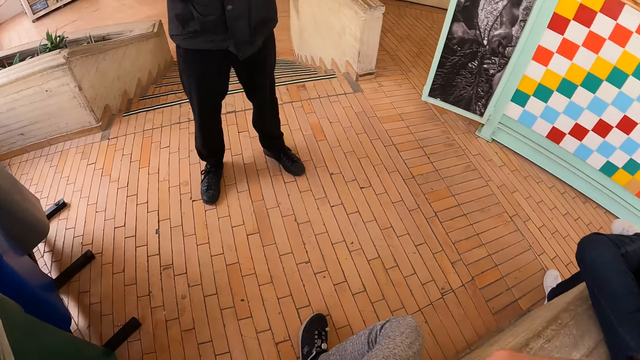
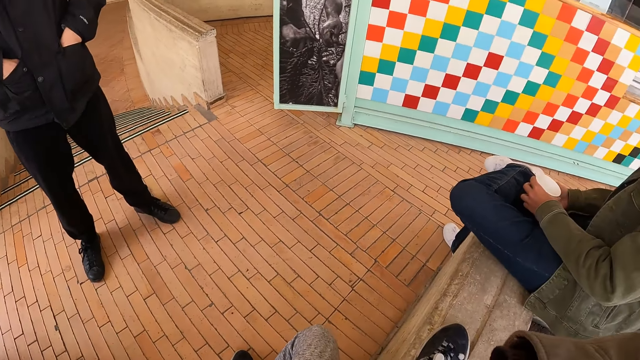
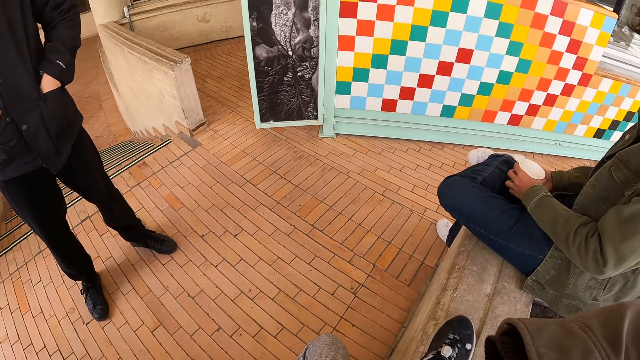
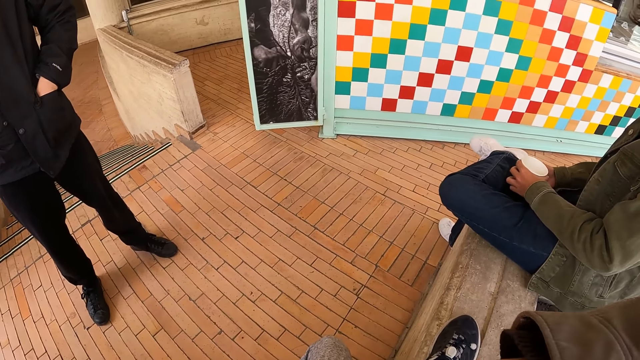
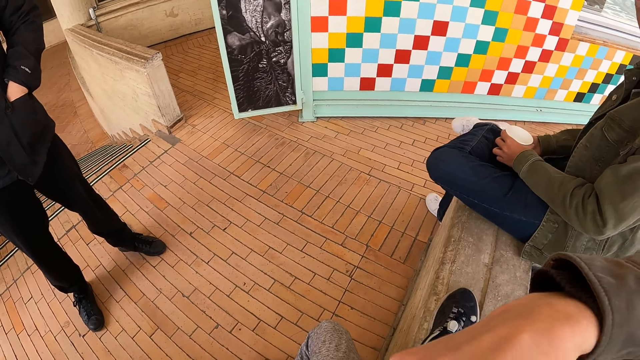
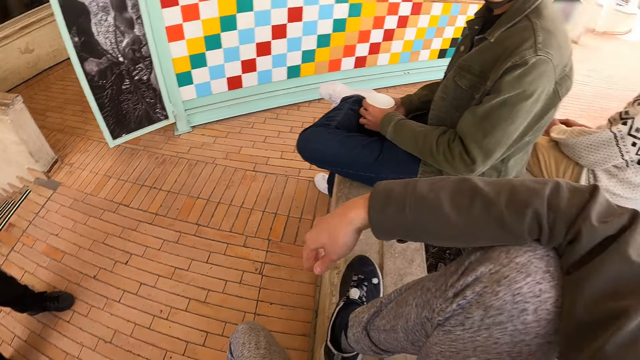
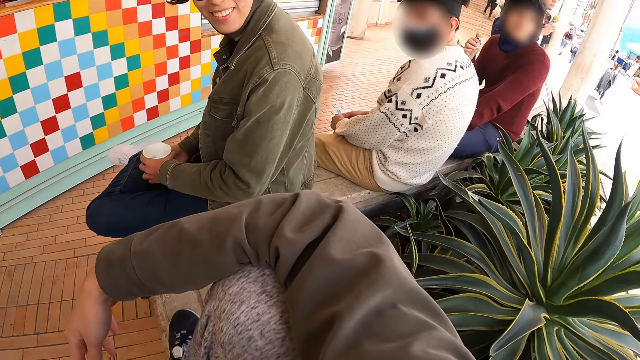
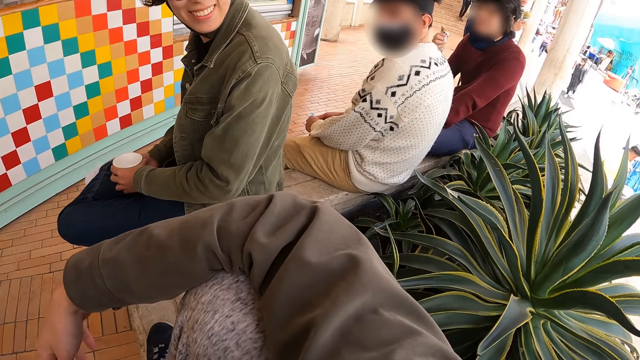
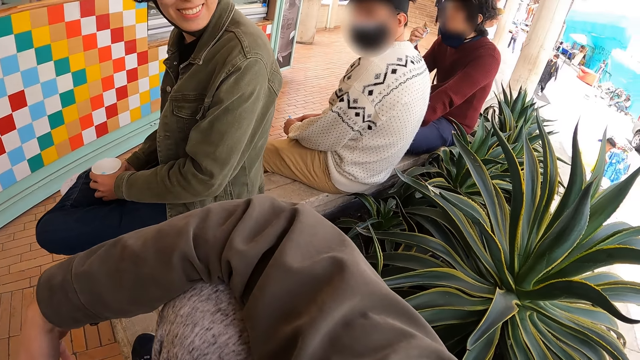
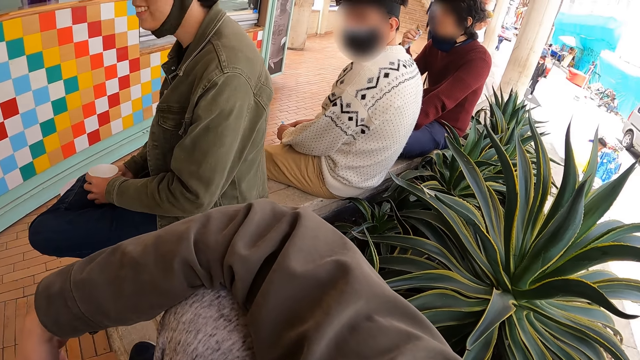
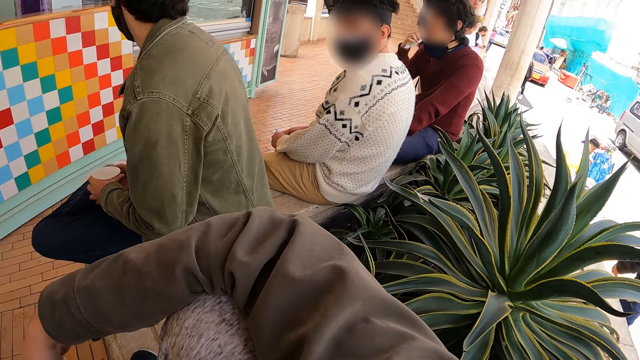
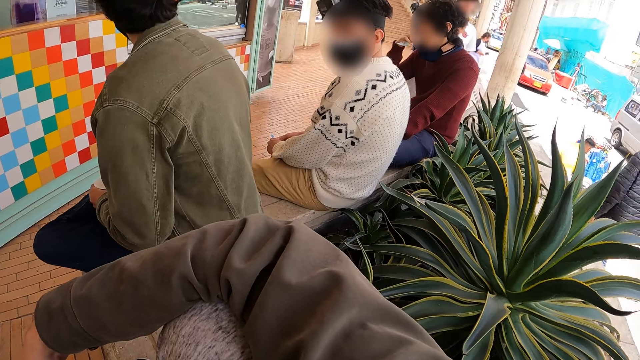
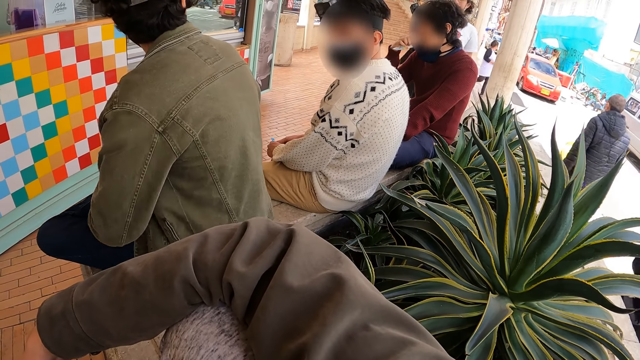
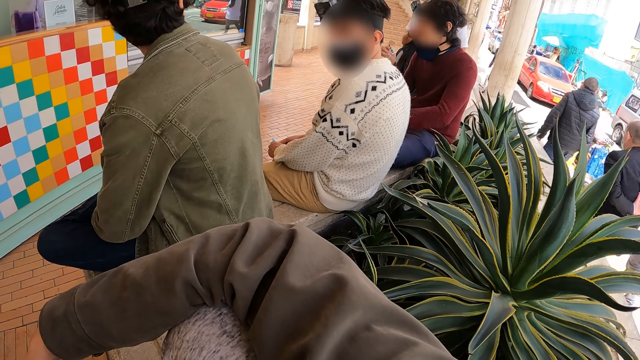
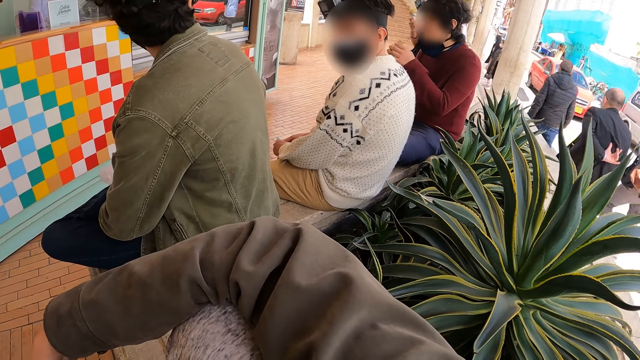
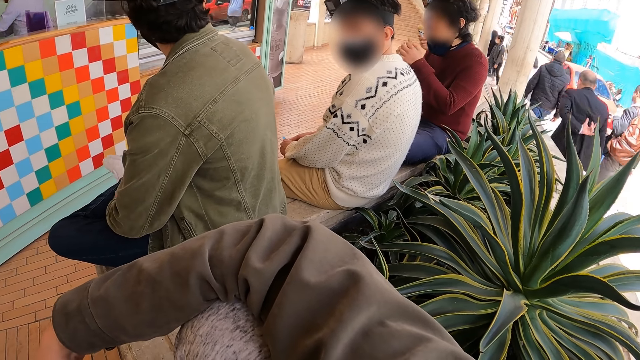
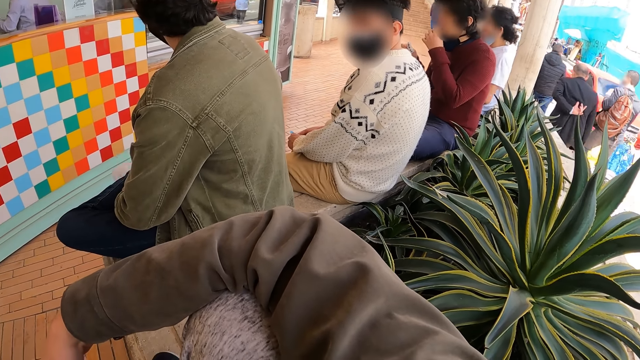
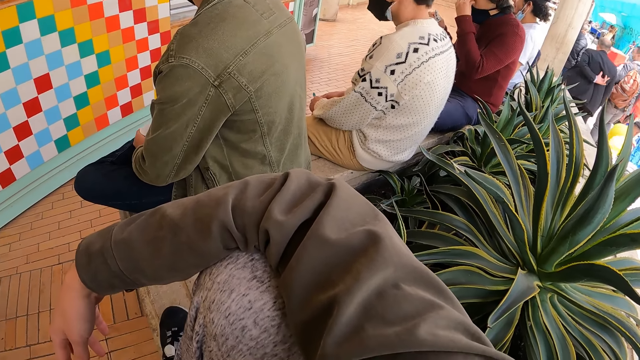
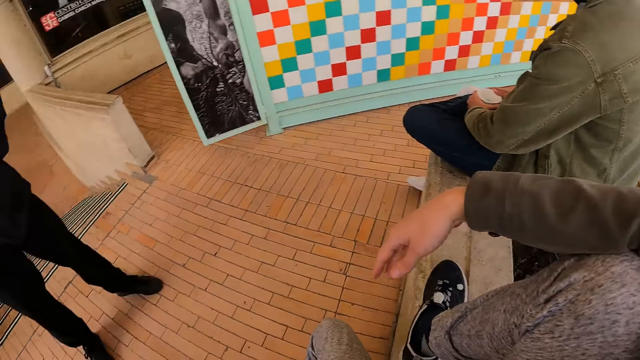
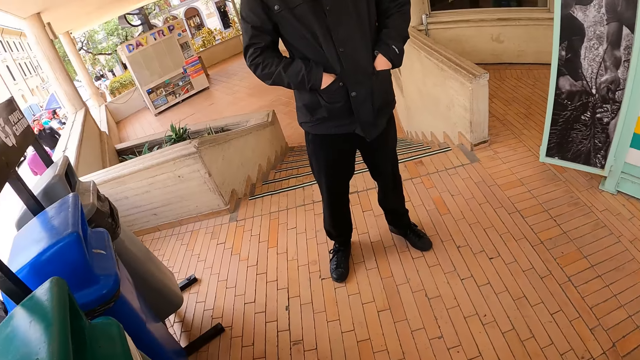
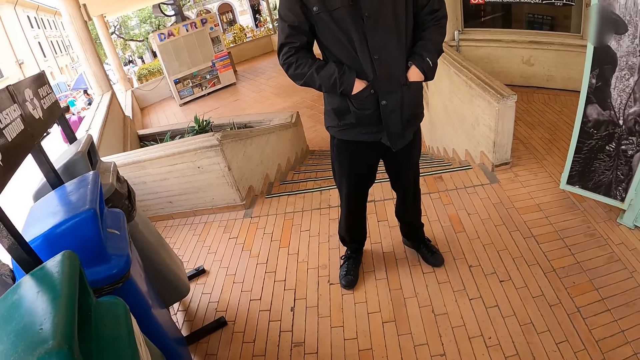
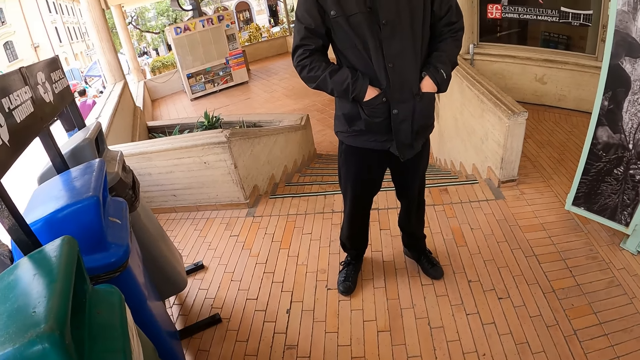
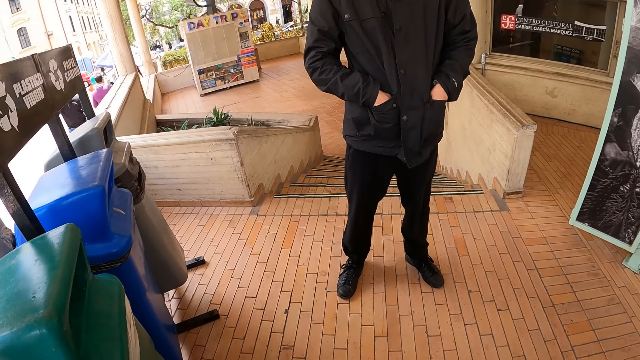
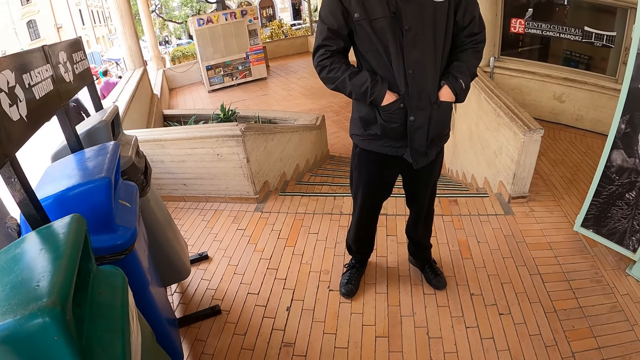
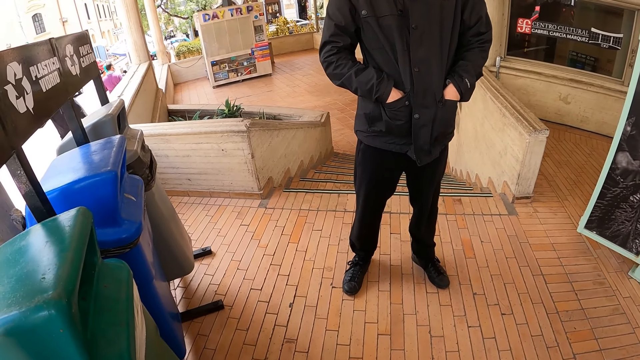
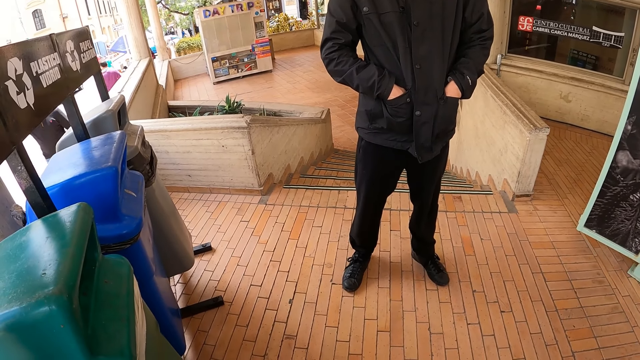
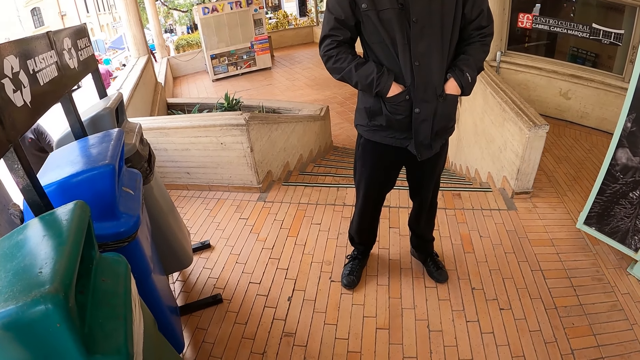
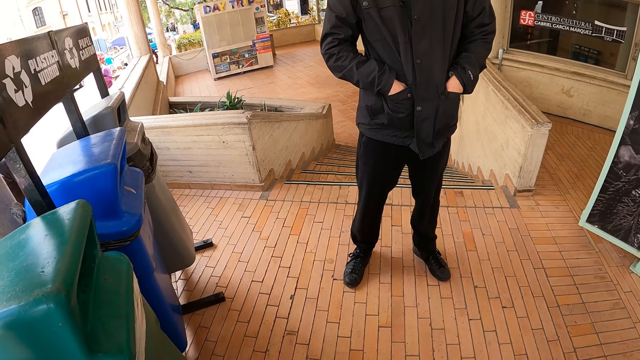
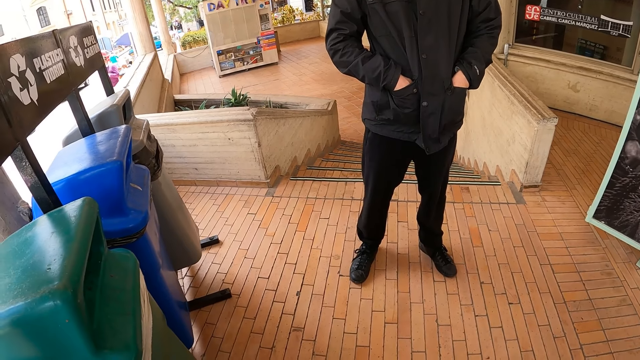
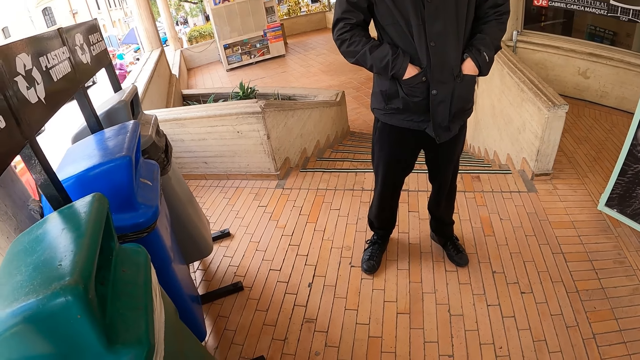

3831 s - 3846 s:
The camera wearer looks around. They lift a hand. They drop the hand. They look at a group of people. They look around.

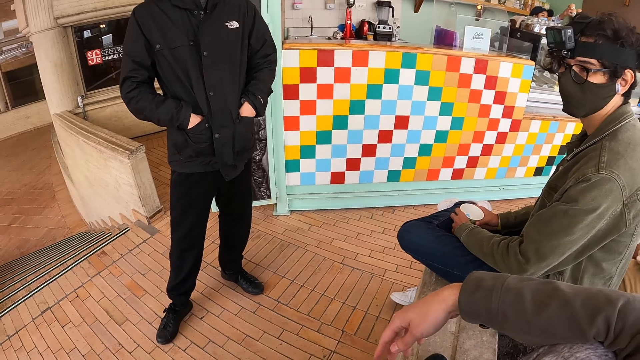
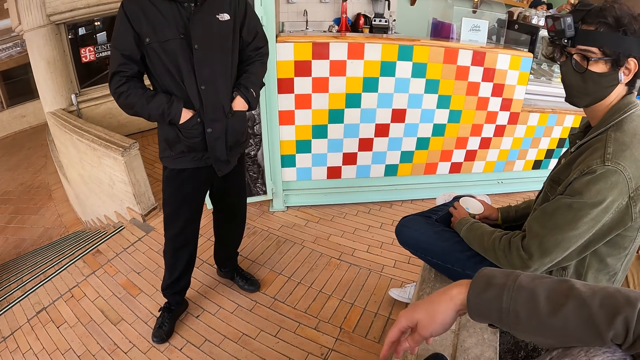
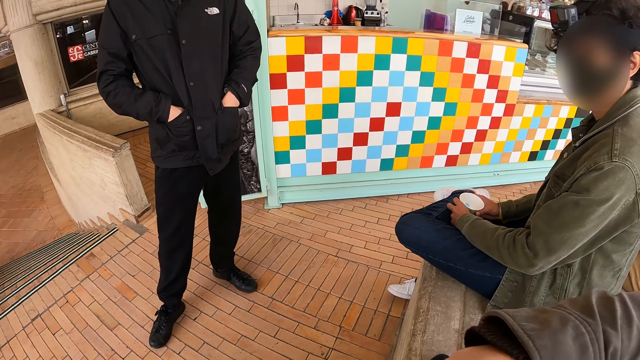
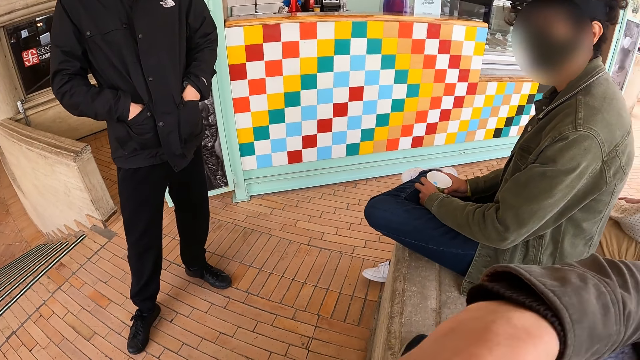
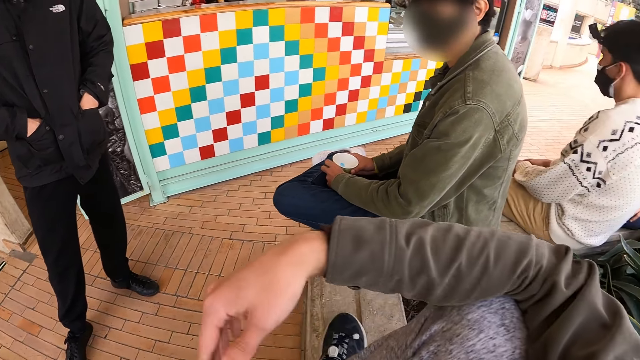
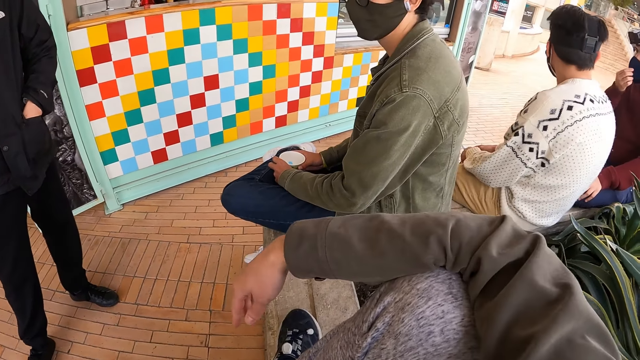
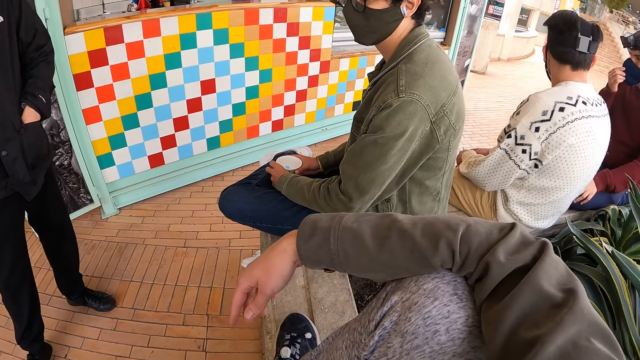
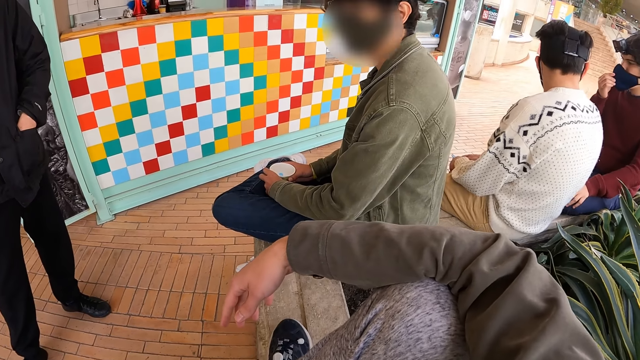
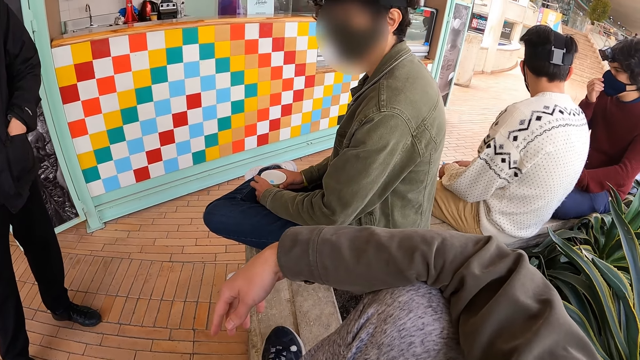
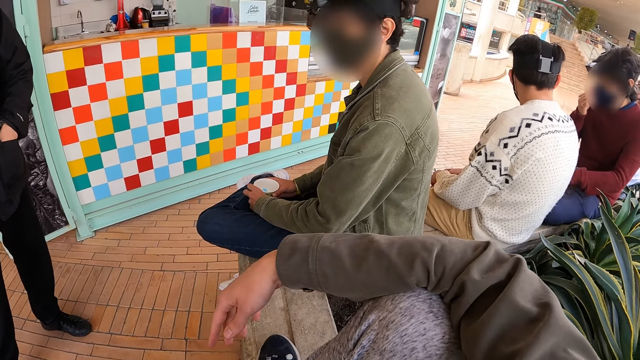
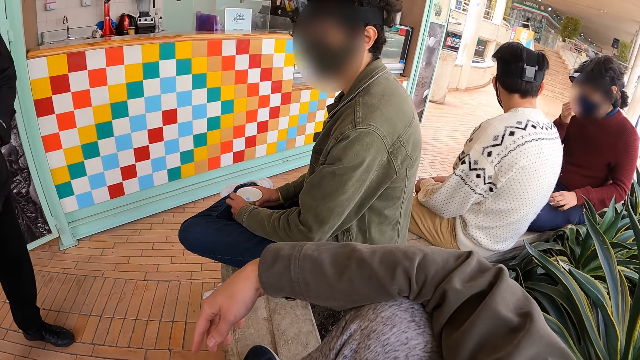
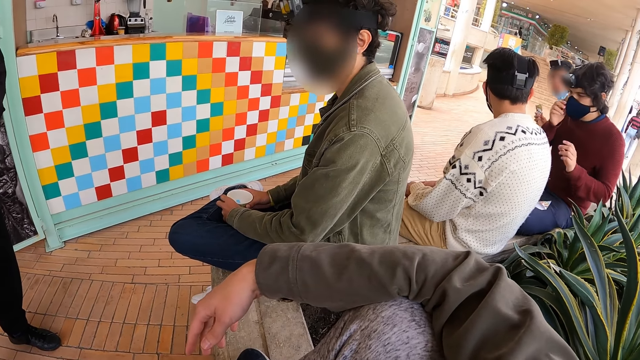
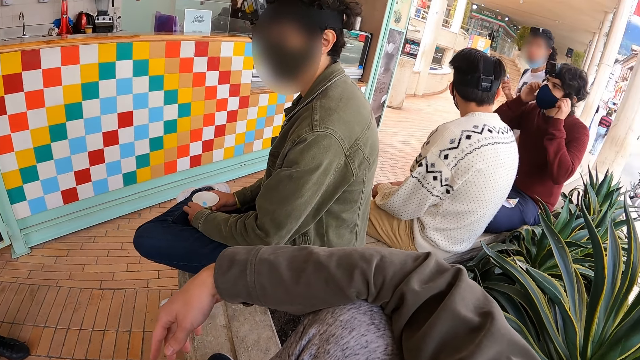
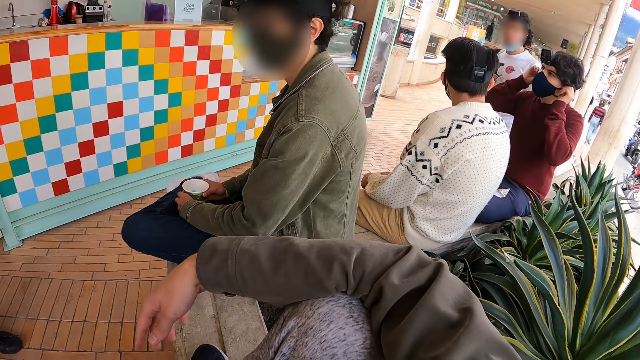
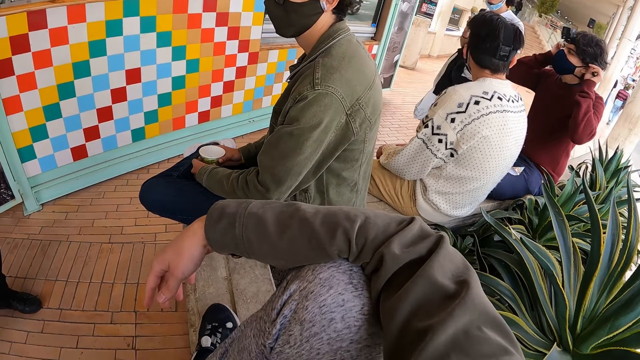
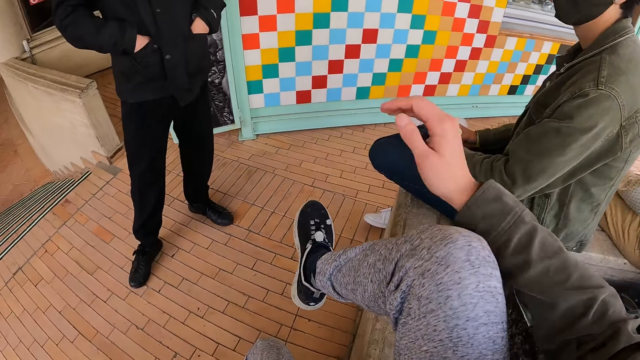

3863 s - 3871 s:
The camera wearer lifts a hand. They drop the hand. They look at a group of people.
